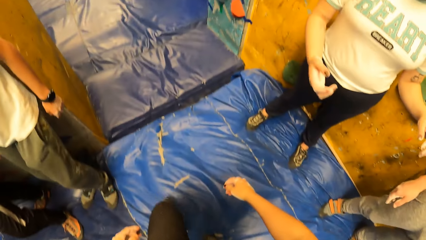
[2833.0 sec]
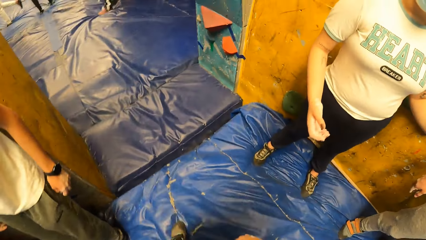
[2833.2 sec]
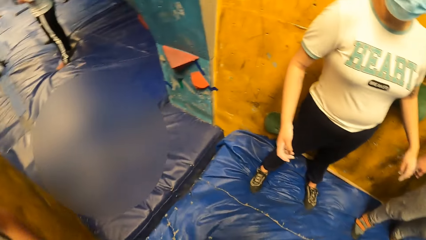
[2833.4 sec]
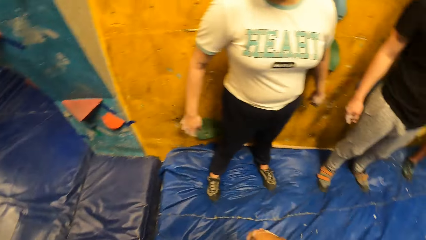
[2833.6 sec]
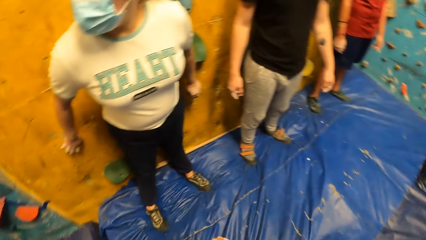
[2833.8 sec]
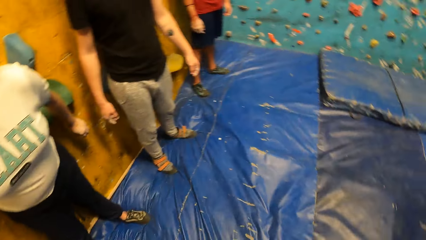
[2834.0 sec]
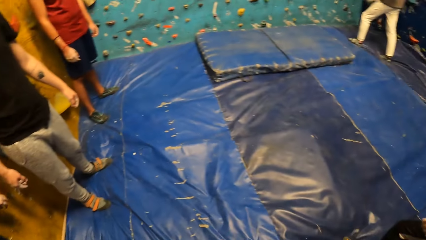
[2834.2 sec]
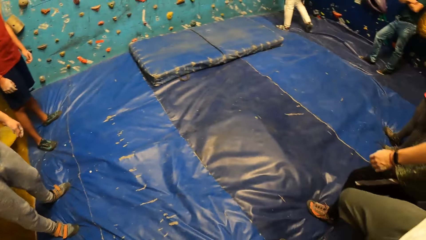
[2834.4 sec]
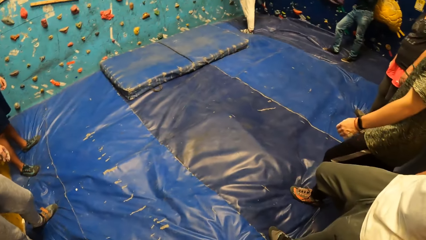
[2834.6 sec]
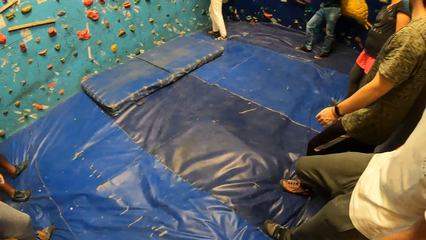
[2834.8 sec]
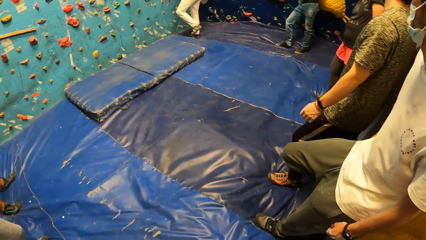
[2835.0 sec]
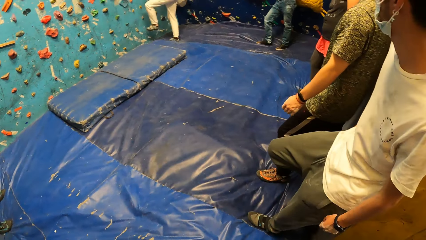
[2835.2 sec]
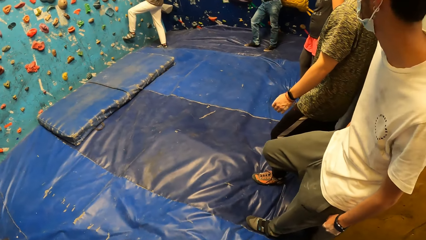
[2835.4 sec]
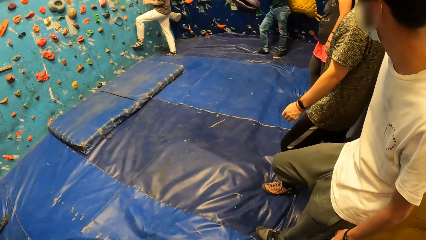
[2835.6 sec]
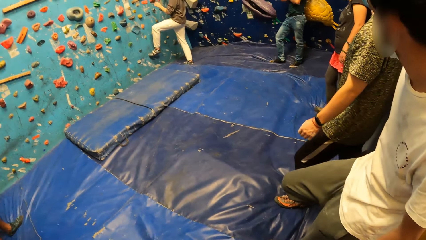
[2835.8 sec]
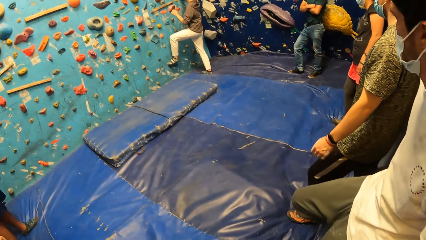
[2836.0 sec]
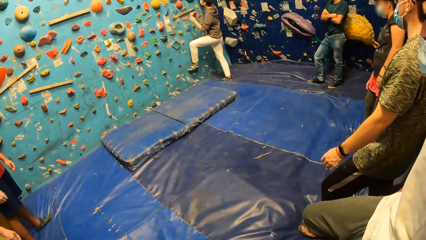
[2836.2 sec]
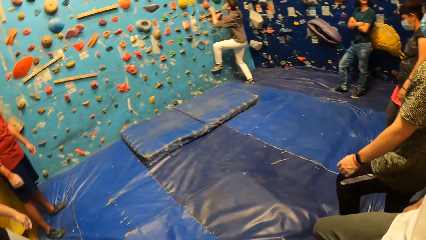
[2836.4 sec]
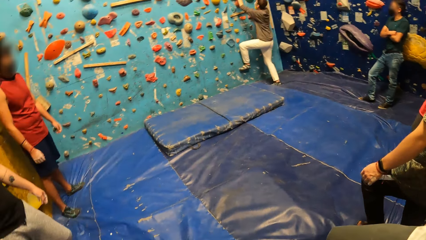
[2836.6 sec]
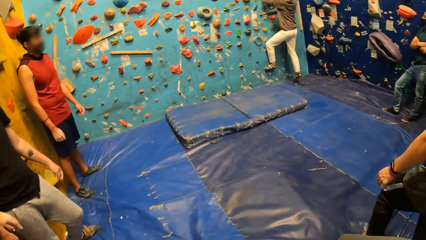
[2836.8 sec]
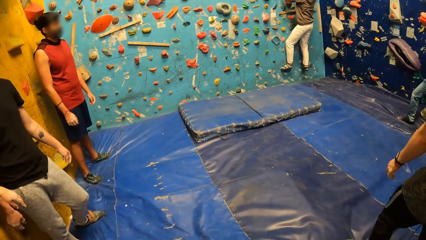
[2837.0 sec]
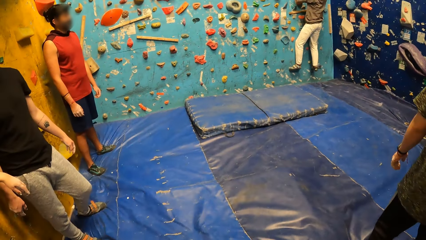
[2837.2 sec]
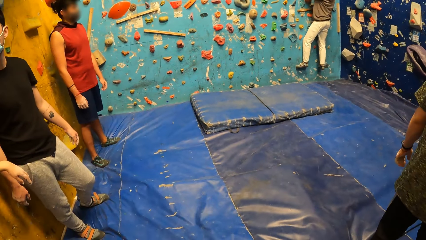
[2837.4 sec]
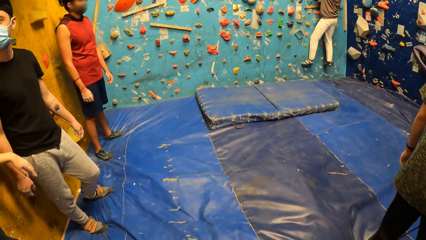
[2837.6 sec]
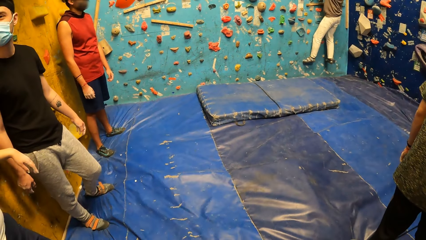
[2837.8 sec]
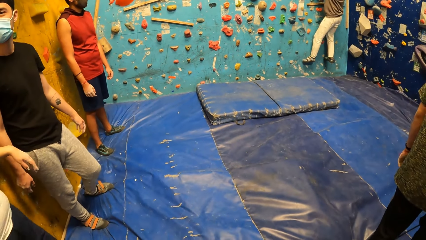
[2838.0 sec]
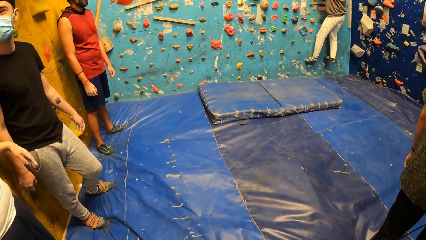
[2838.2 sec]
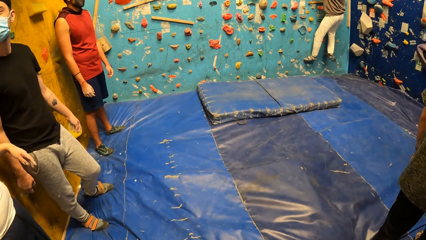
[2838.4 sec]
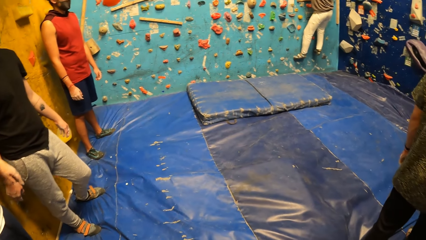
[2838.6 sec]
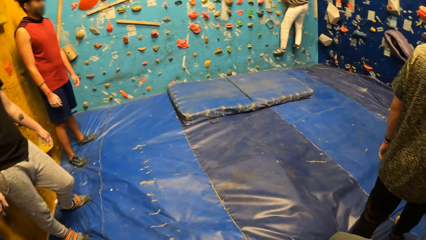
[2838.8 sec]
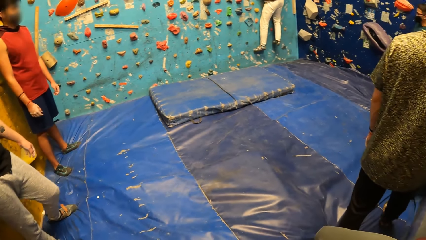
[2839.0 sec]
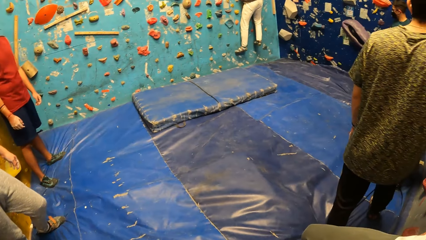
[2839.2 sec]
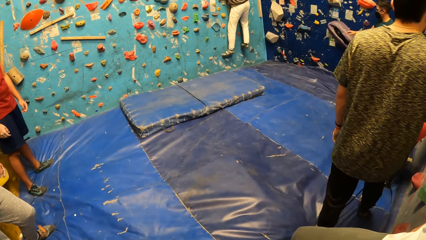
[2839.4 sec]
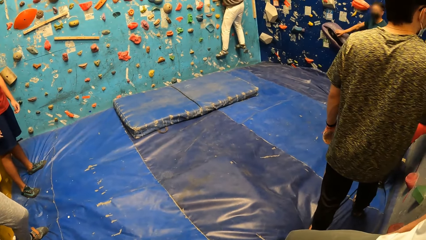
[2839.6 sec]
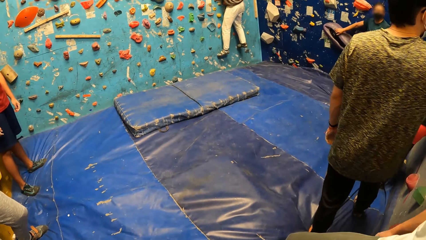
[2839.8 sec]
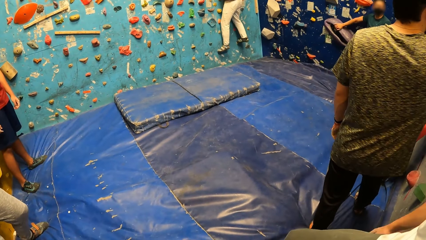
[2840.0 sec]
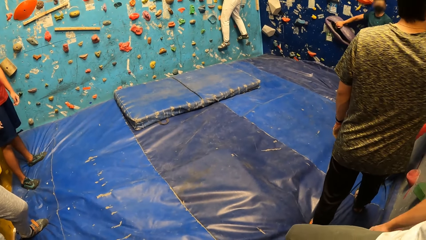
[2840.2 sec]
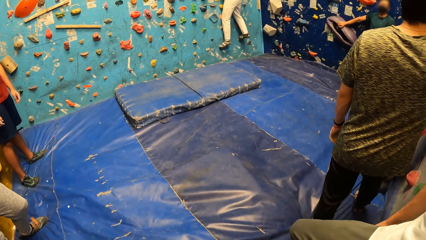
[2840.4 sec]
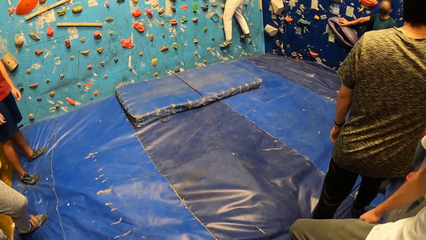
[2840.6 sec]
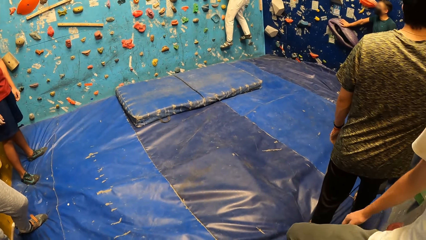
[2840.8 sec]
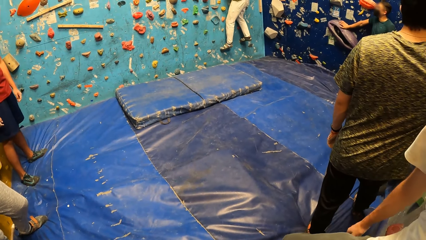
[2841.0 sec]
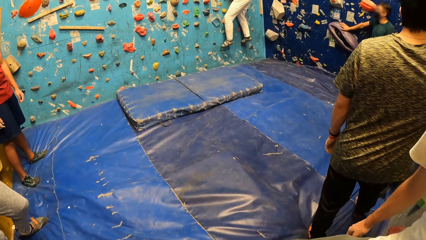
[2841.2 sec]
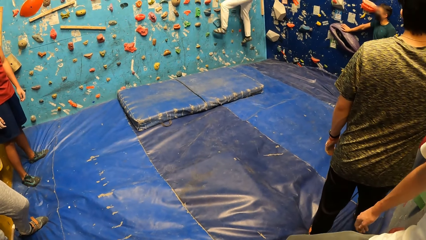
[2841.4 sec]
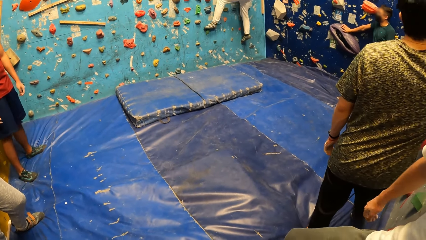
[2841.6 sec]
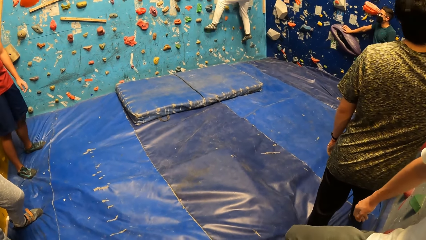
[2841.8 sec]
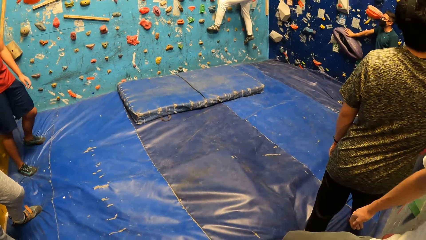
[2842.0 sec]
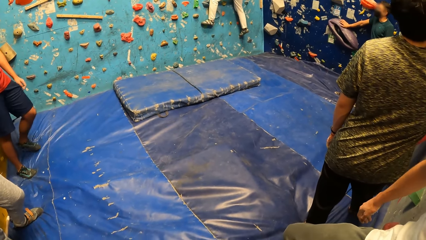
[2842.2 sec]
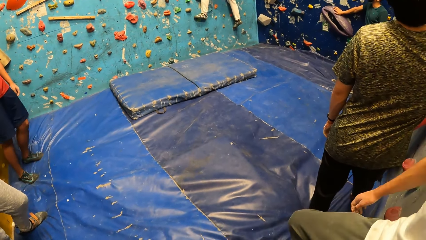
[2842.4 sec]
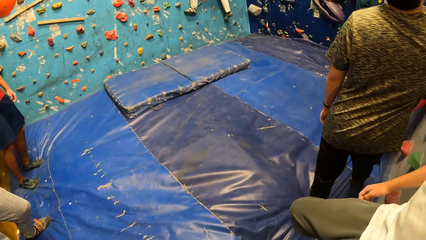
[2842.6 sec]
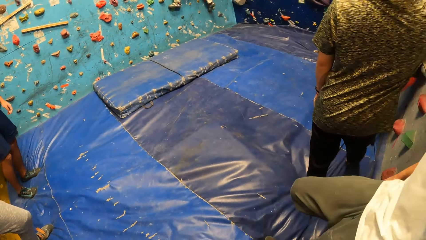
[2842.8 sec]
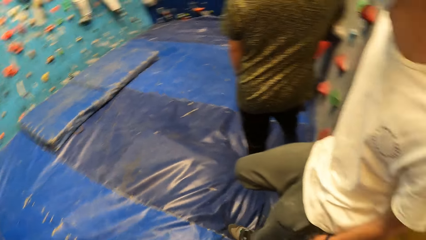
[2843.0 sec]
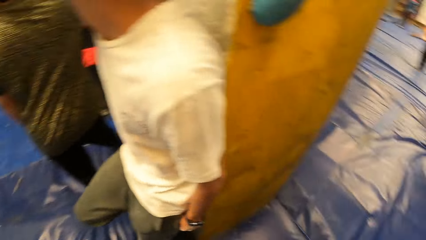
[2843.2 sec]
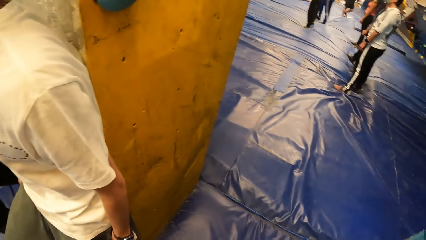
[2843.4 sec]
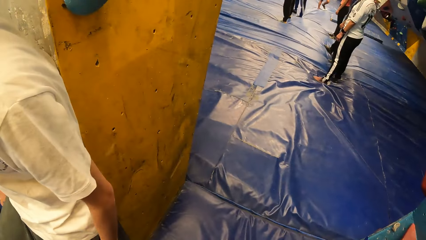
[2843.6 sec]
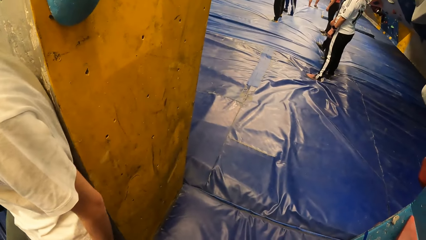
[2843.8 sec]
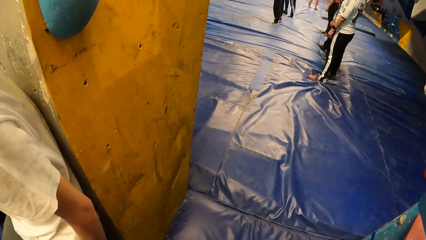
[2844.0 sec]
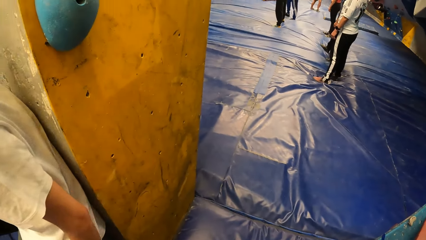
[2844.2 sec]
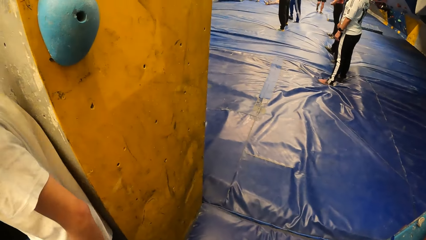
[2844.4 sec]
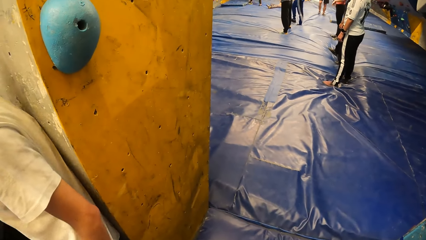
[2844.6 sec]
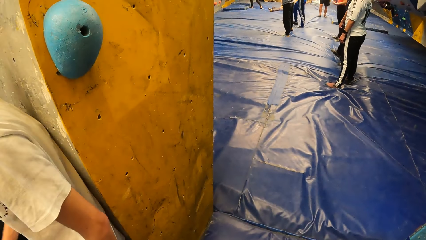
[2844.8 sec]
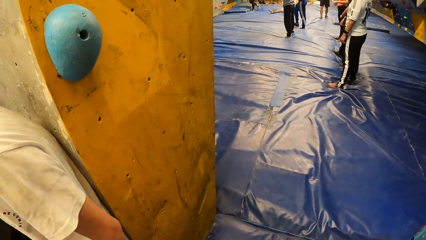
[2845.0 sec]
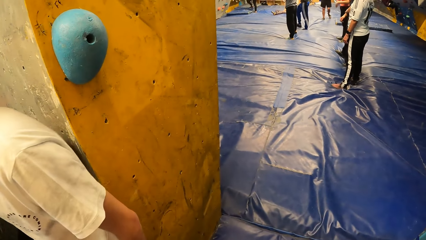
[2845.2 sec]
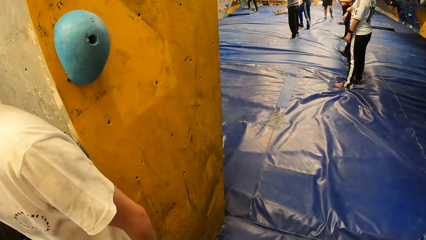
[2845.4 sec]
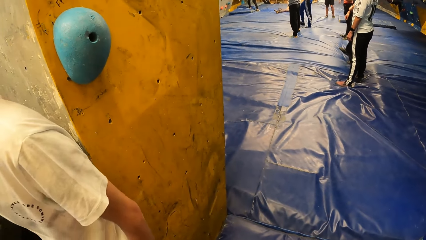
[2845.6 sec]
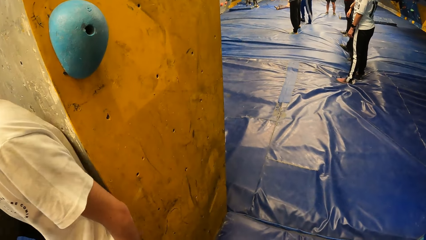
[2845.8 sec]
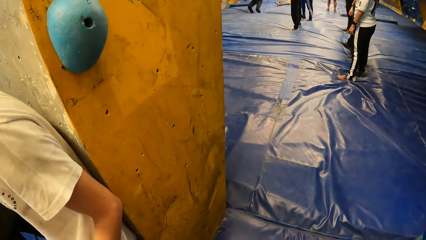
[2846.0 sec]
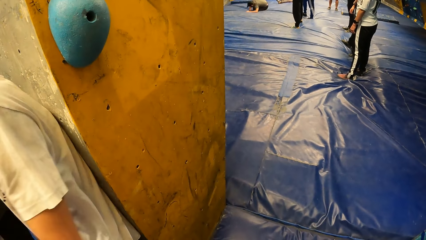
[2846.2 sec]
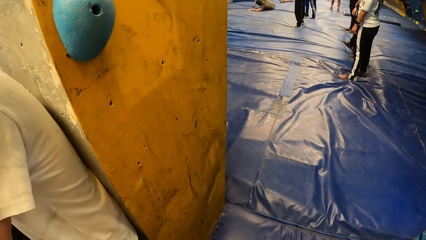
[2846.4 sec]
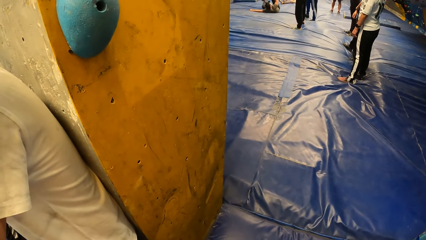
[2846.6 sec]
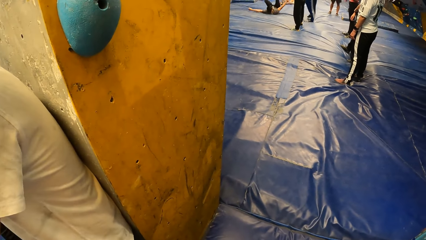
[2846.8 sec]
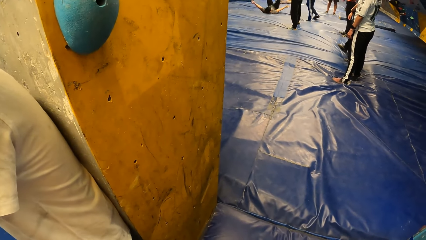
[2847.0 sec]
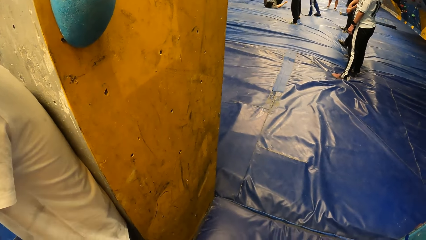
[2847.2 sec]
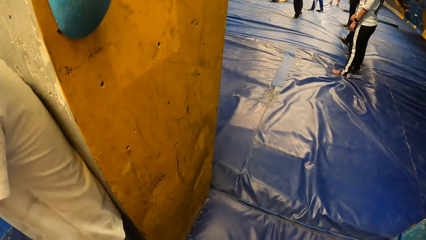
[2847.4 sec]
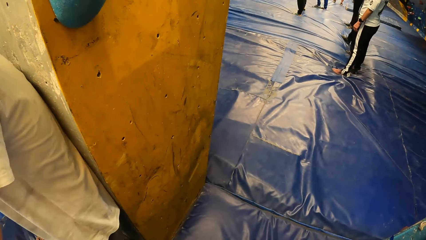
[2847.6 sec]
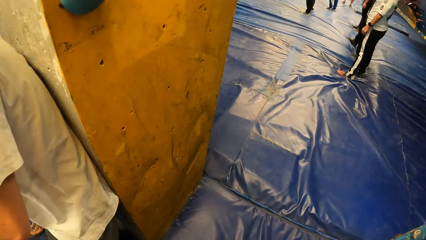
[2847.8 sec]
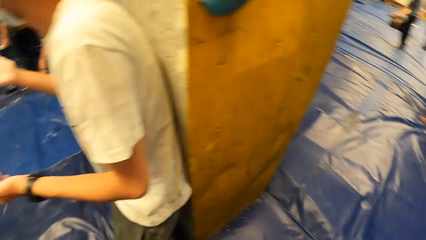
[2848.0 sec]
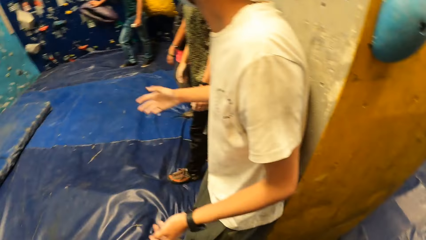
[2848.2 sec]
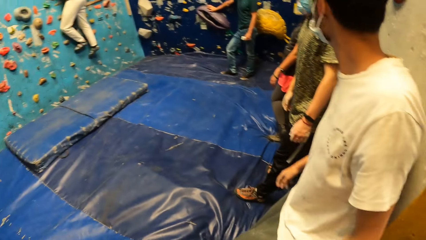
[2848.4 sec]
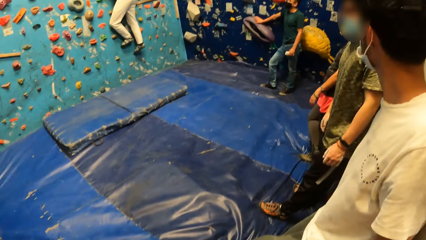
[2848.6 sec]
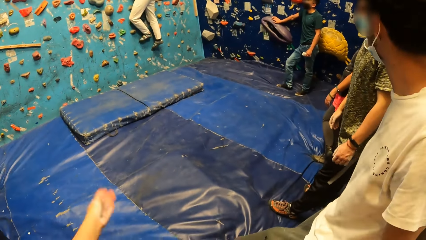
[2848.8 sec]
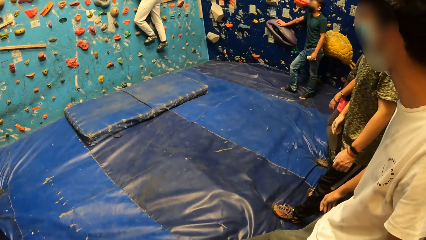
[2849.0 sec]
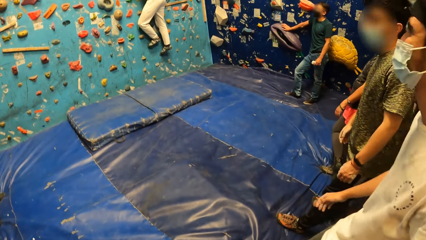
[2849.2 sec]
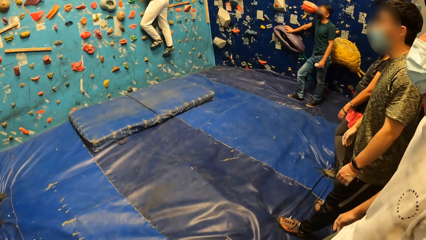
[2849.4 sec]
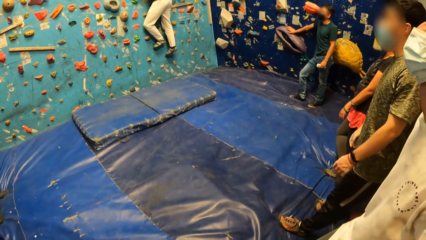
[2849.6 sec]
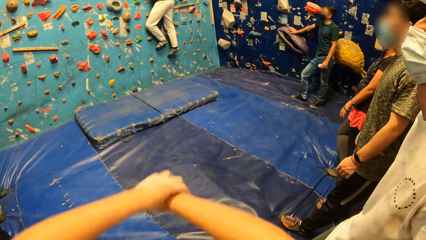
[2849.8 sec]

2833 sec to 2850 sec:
A man climbs the bouldering wall. The camera wearer looks around the climbing area. Another man places his right hand on a climbing hold on the bouldering wall. The camera wearer swings both hands.
